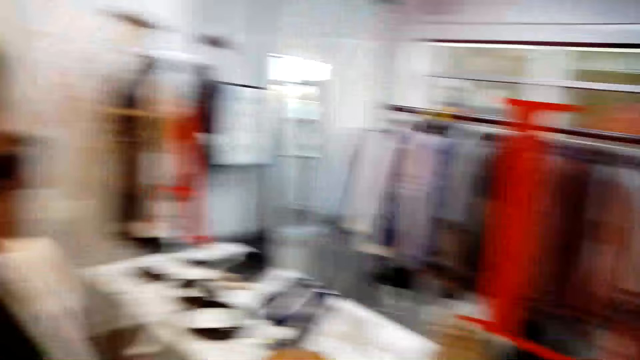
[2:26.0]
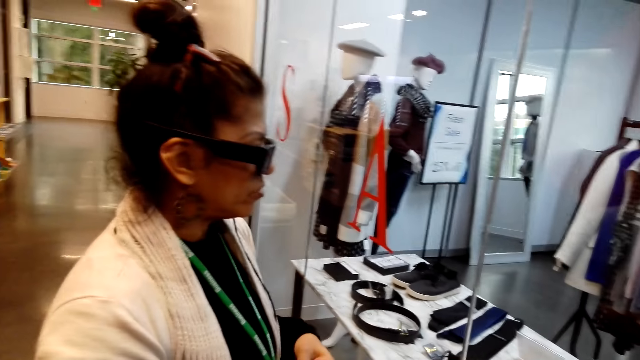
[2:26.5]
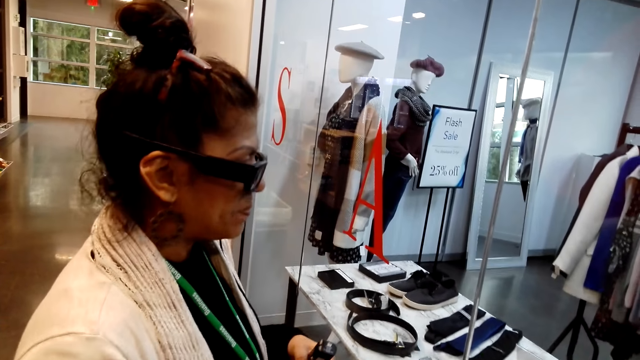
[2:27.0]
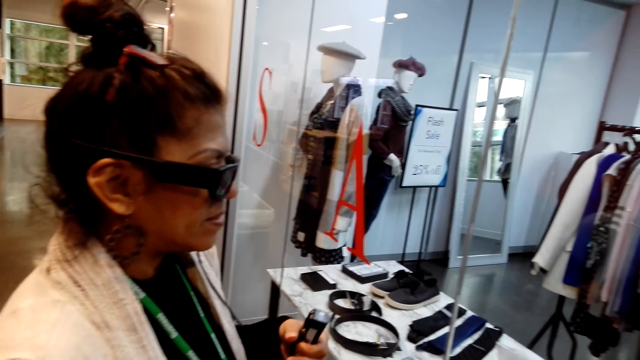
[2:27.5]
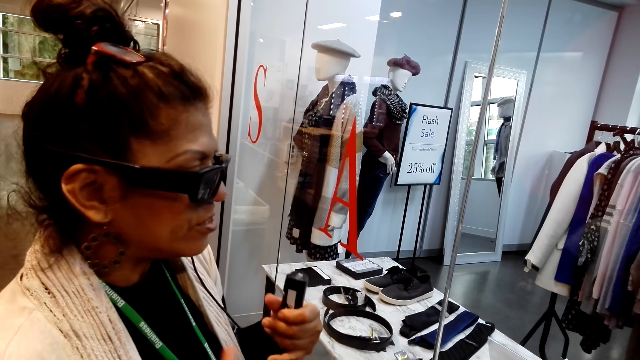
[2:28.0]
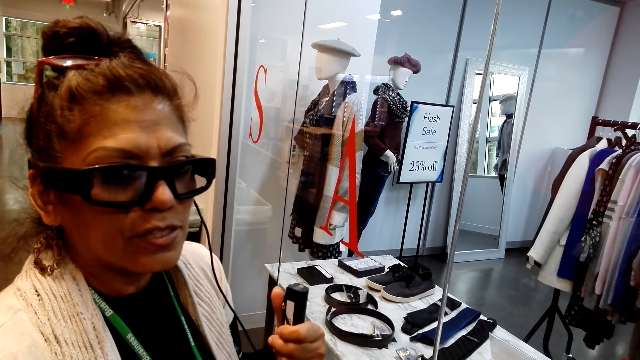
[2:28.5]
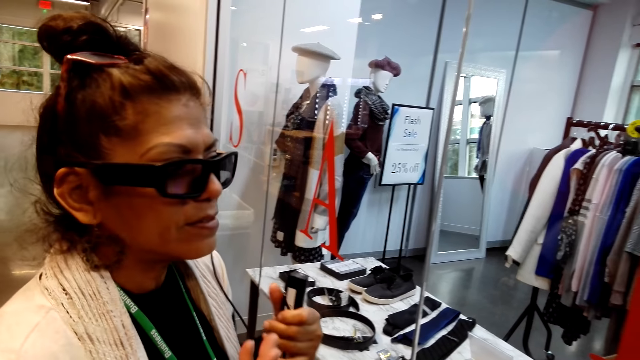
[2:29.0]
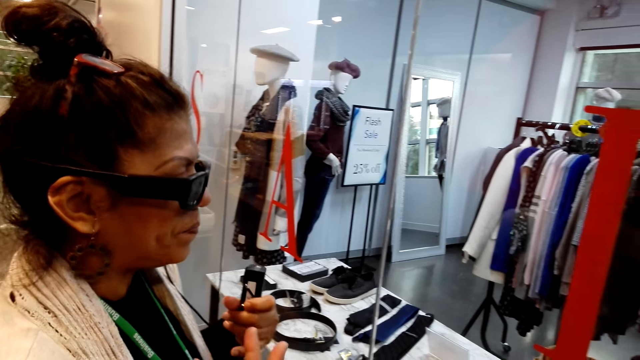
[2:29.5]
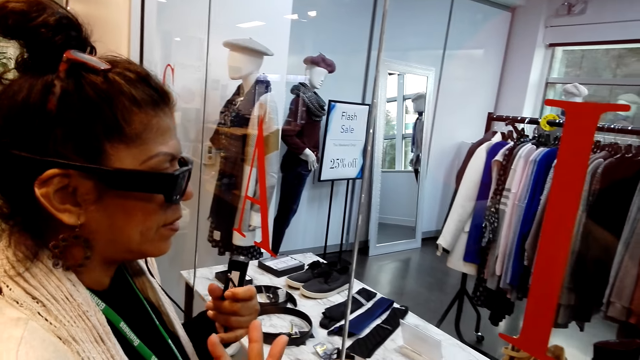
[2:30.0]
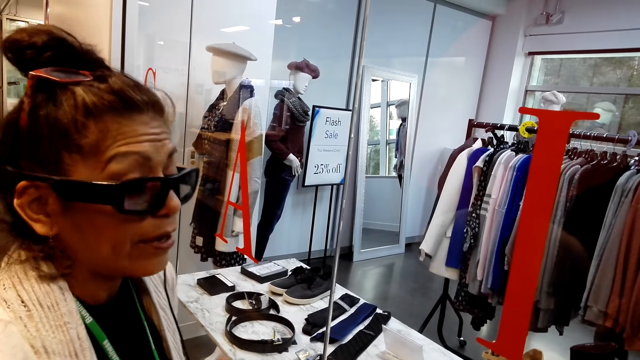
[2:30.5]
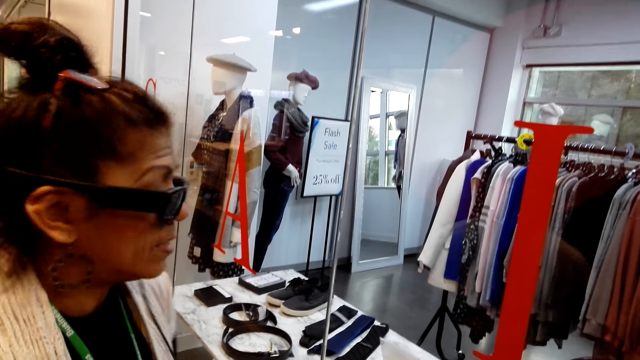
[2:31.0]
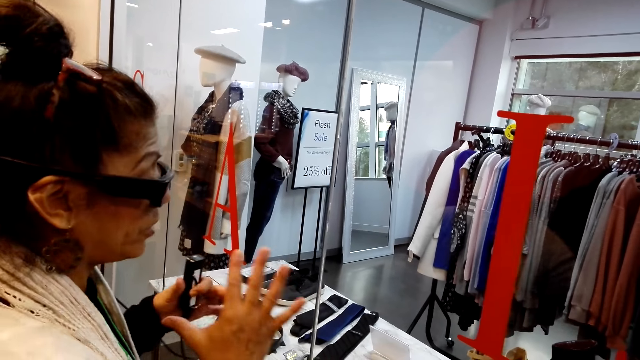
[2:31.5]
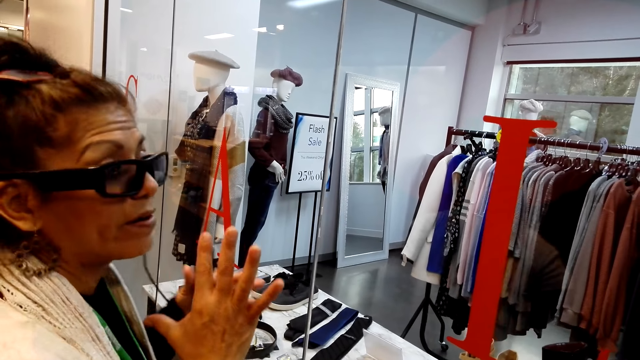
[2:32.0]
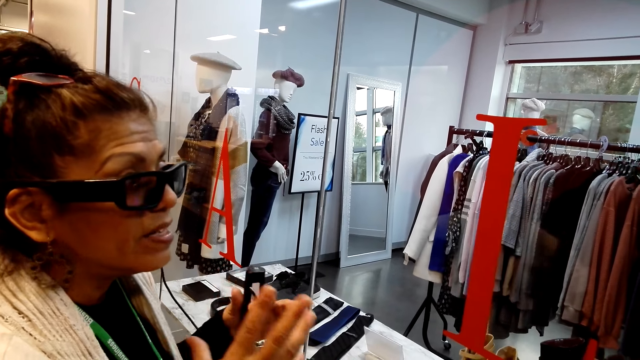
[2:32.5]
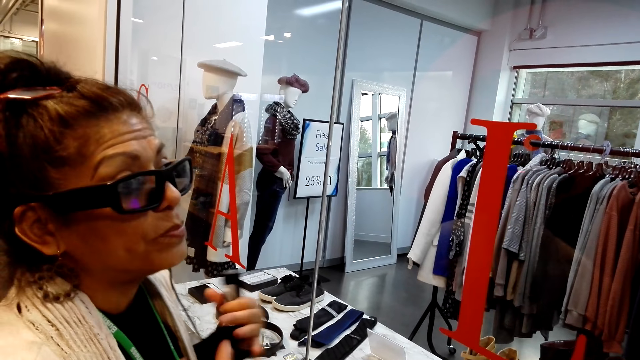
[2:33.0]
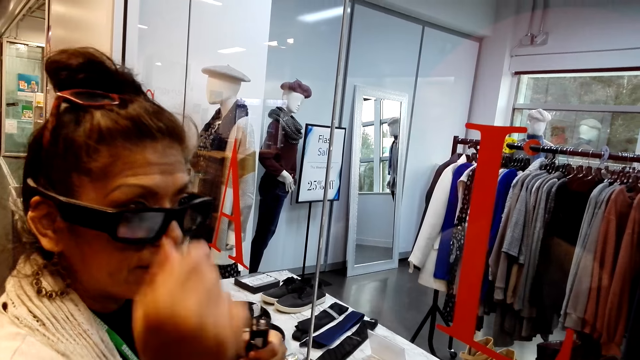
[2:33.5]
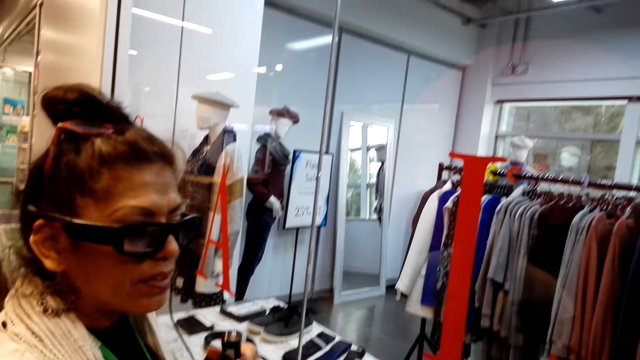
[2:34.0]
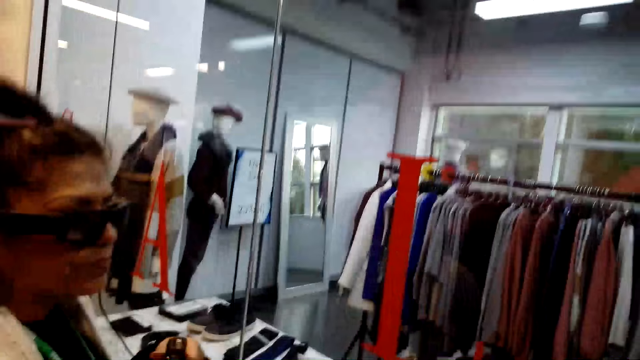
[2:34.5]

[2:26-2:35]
A lady talks with the camera wearer. The lady gestures her hand.

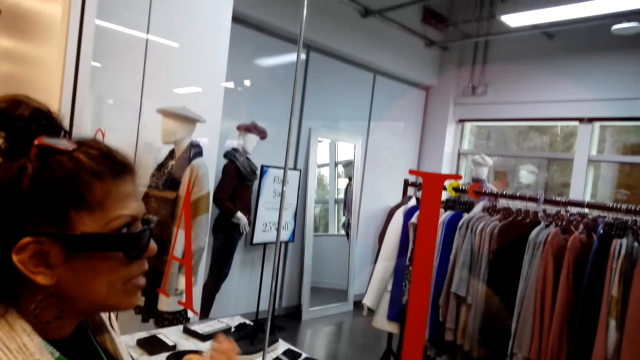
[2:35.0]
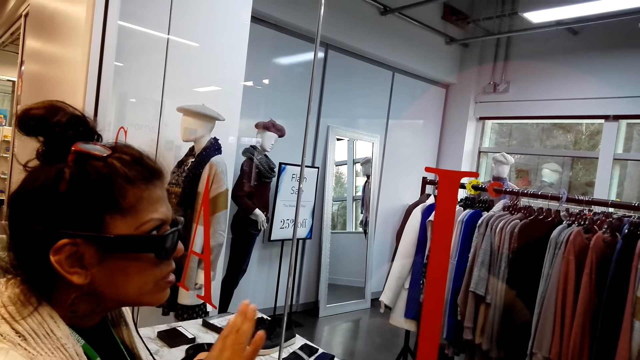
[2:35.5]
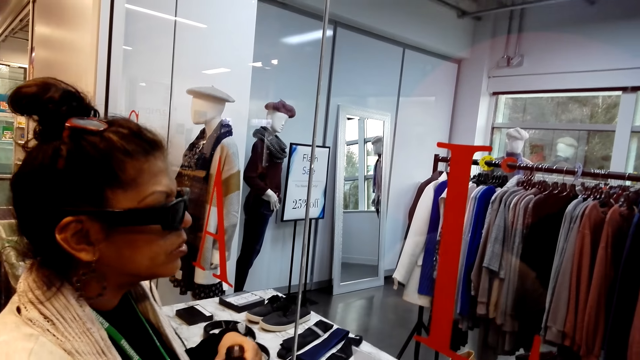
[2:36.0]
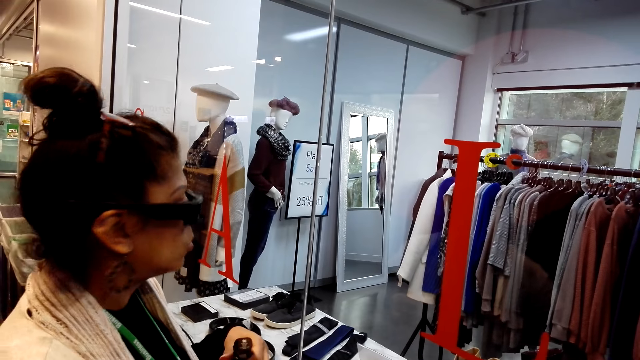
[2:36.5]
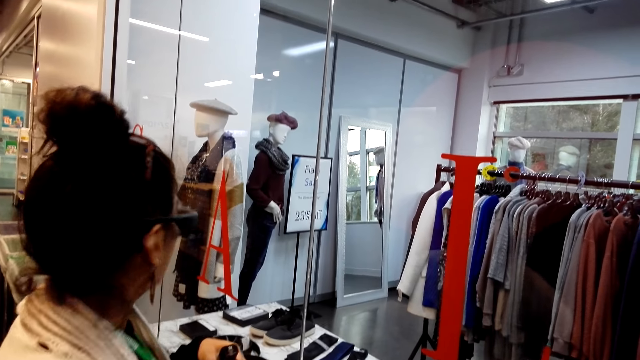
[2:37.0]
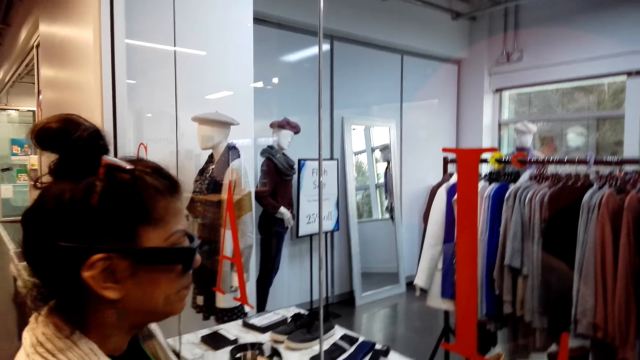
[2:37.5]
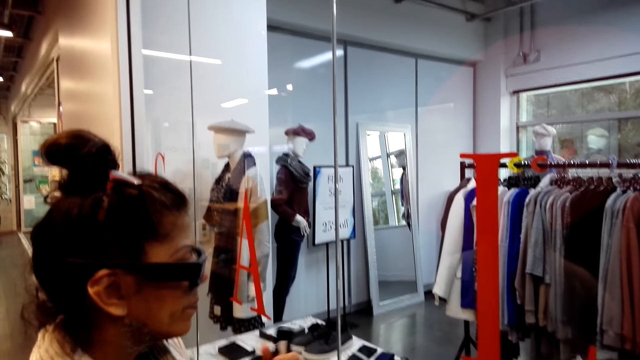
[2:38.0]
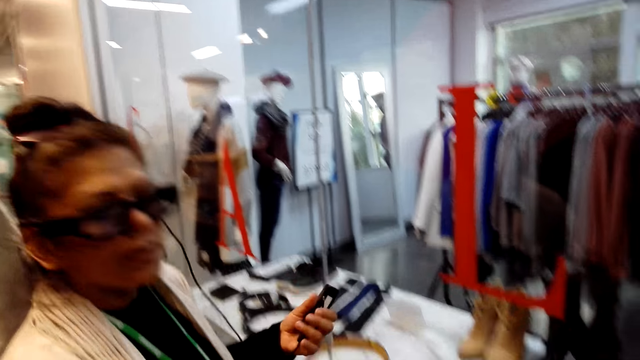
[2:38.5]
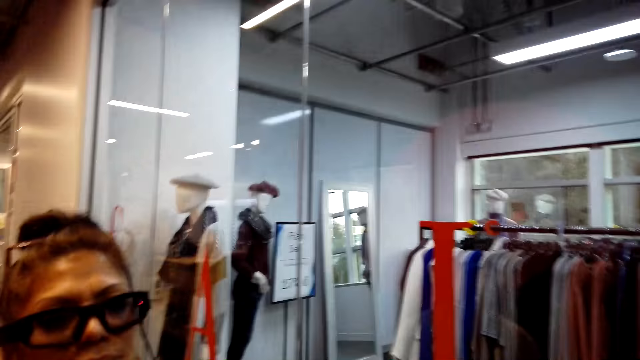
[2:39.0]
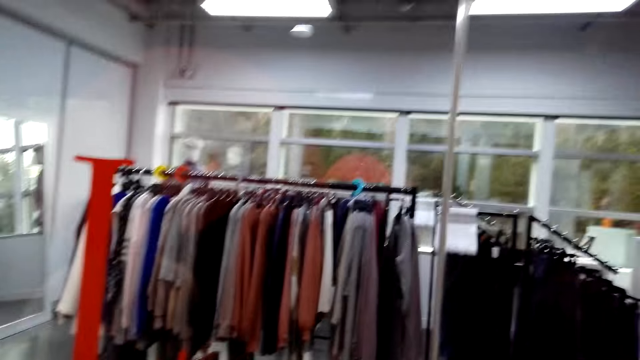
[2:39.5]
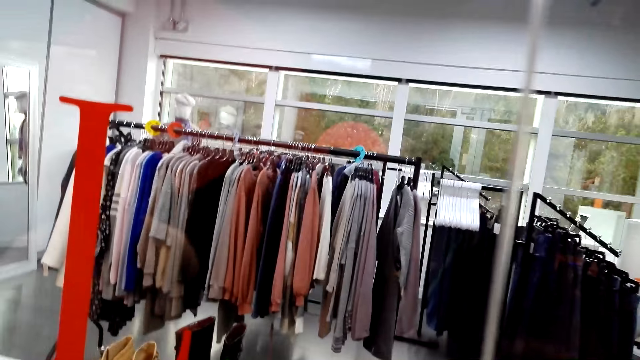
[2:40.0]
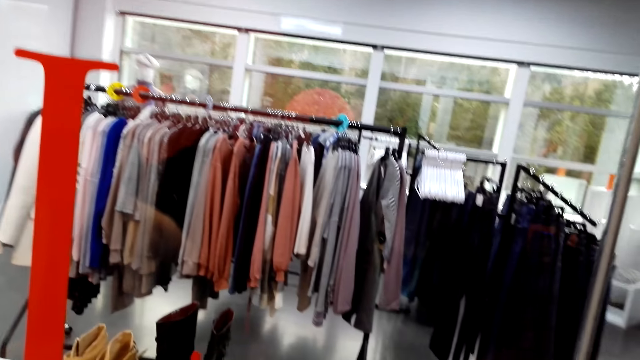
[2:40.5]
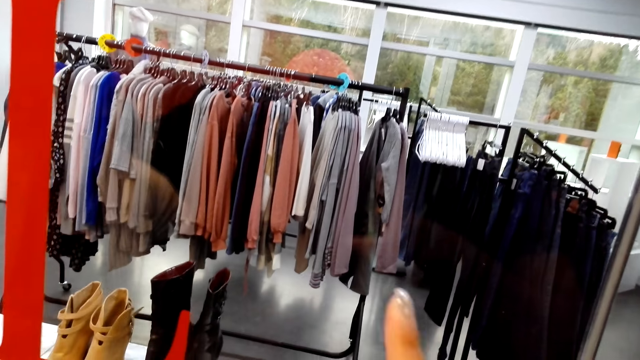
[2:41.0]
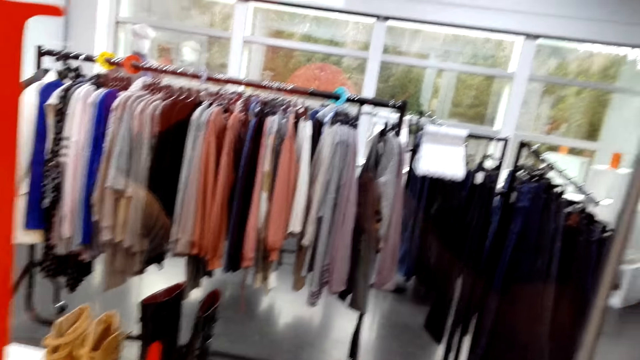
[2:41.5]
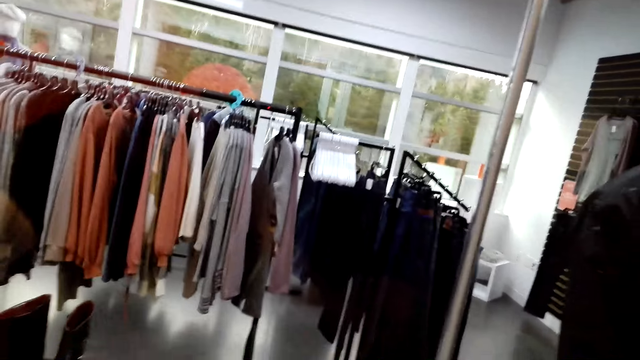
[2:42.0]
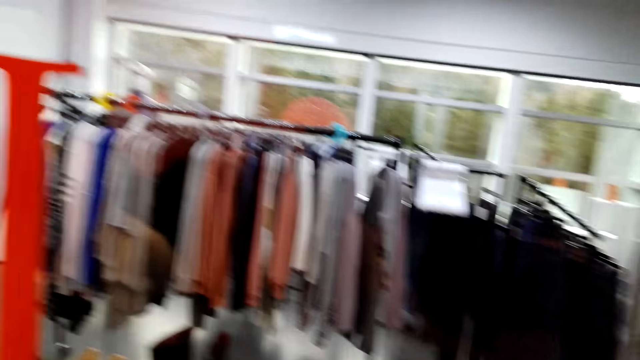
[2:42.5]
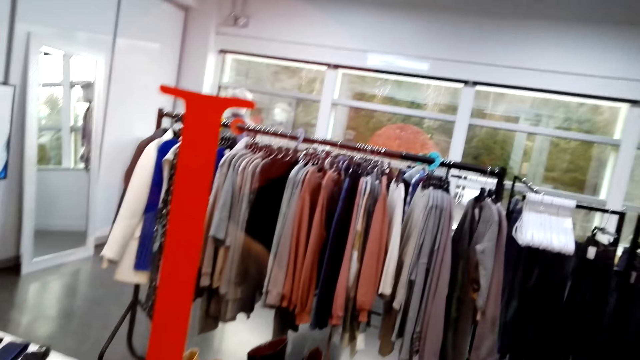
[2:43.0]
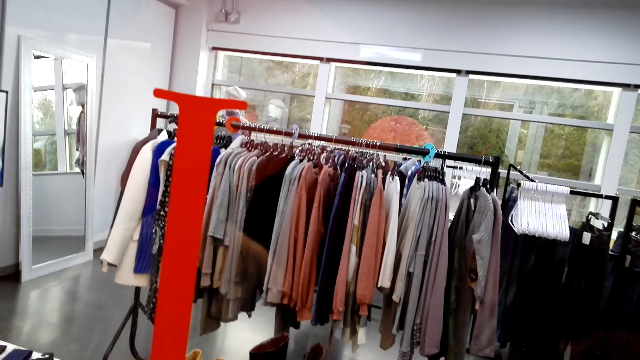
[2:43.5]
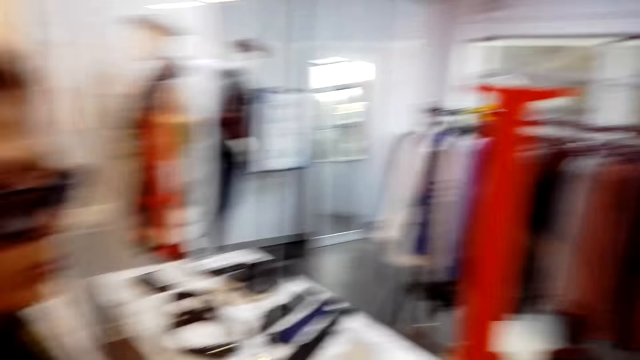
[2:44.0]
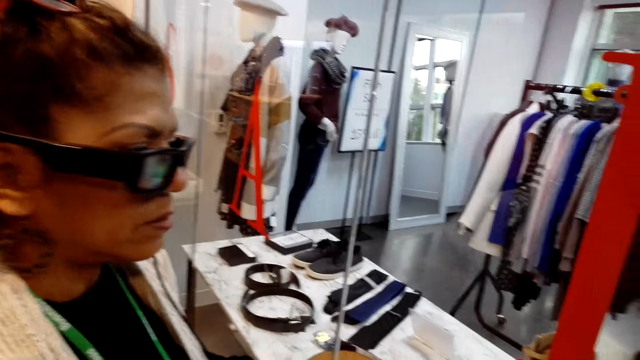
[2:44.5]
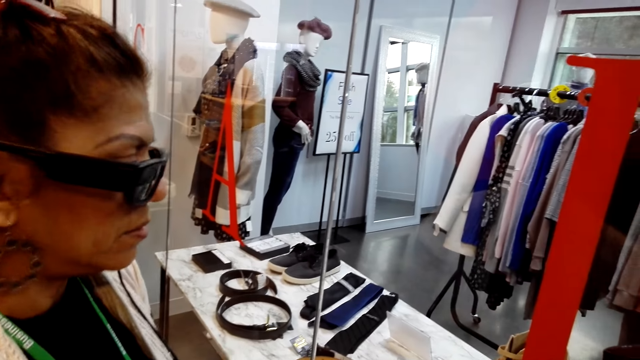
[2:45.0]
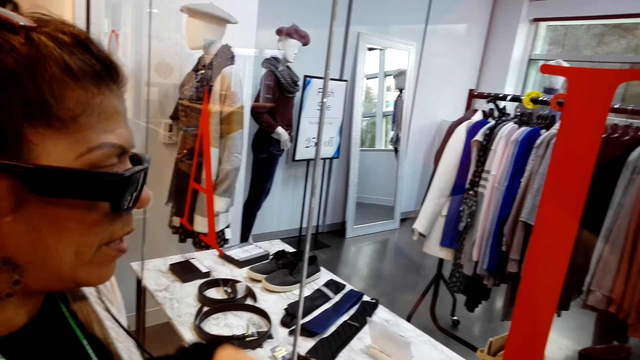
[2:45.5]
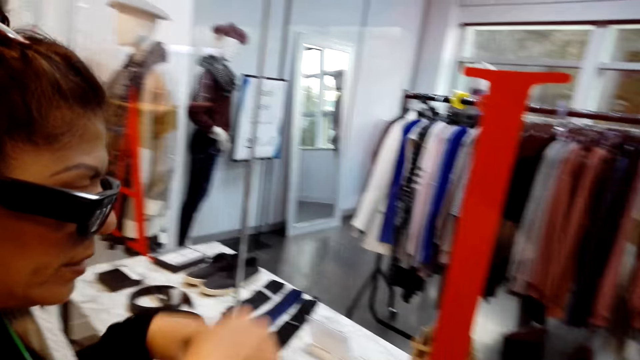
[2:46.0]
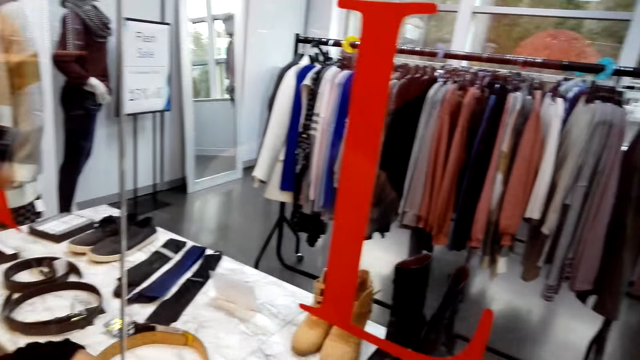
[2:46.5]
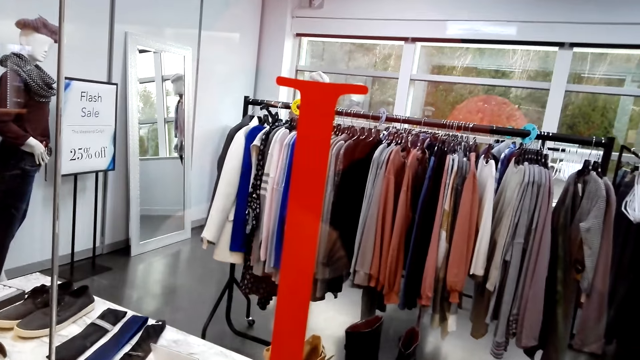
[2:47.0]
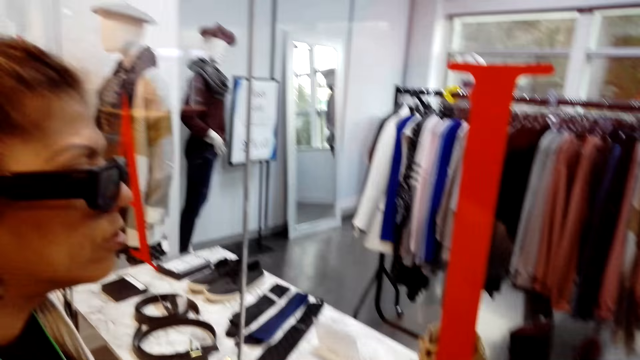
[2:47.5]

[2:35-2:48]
A woman looks around the boutique and shakes her head. The camera wearer talks with the woman. They look around the boutique. The woman shakes her head. The camera wearer looks around.
